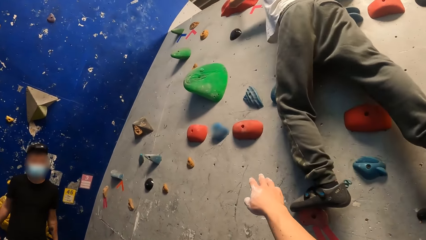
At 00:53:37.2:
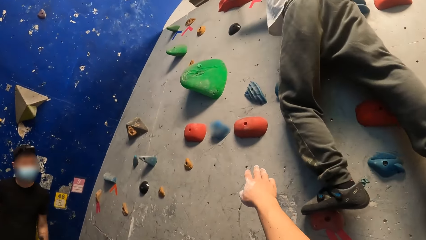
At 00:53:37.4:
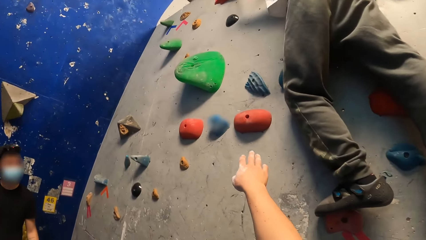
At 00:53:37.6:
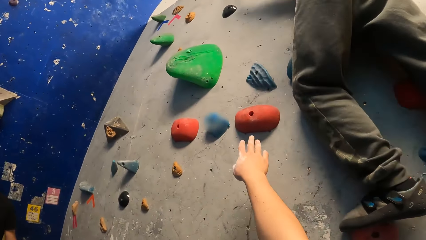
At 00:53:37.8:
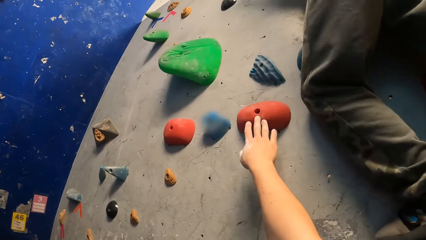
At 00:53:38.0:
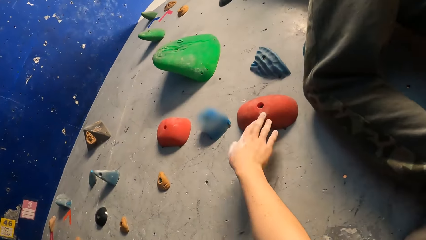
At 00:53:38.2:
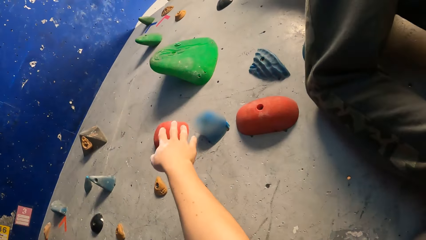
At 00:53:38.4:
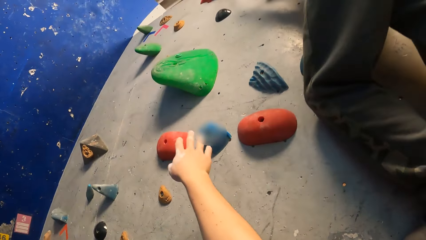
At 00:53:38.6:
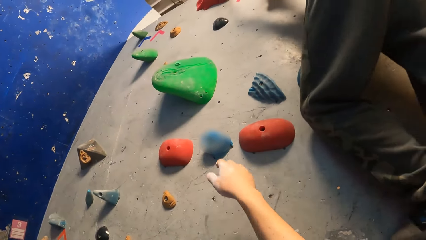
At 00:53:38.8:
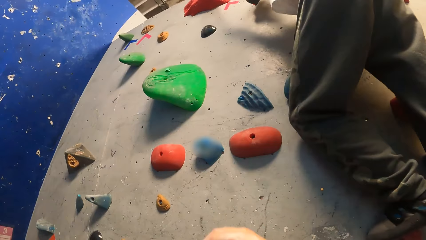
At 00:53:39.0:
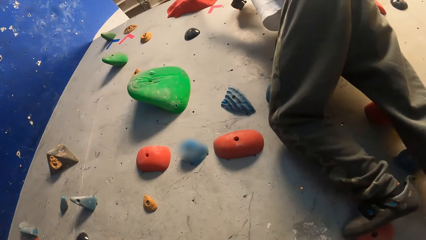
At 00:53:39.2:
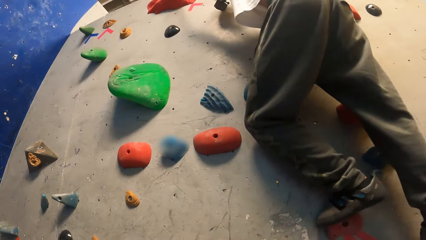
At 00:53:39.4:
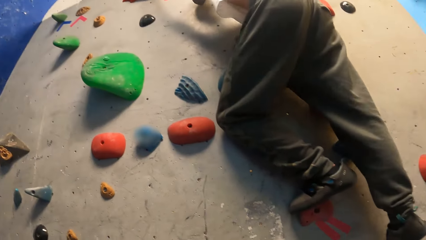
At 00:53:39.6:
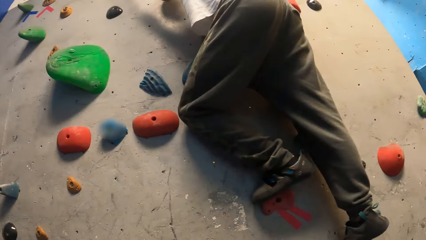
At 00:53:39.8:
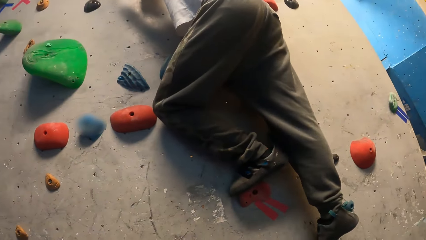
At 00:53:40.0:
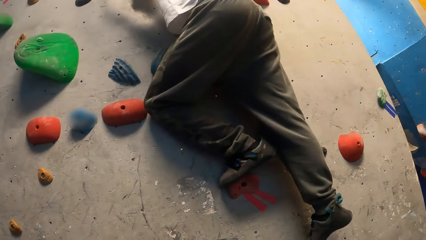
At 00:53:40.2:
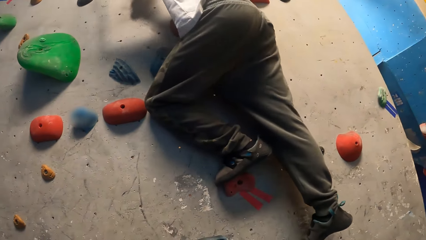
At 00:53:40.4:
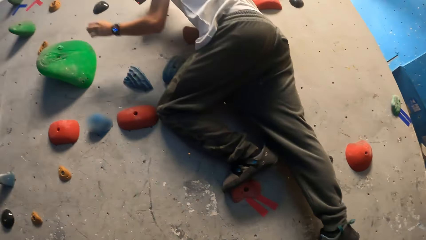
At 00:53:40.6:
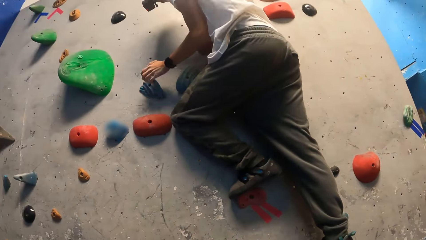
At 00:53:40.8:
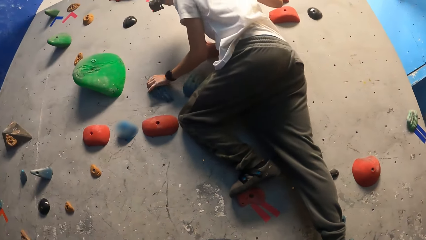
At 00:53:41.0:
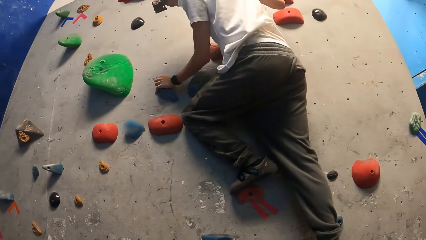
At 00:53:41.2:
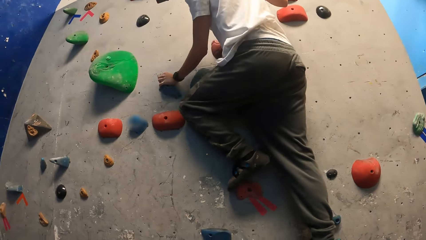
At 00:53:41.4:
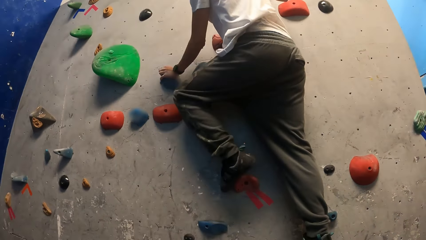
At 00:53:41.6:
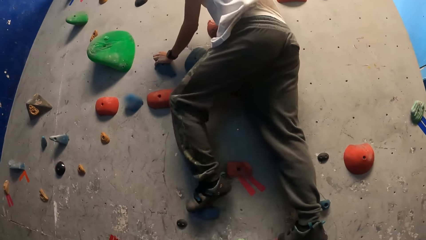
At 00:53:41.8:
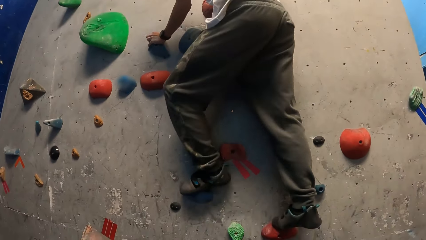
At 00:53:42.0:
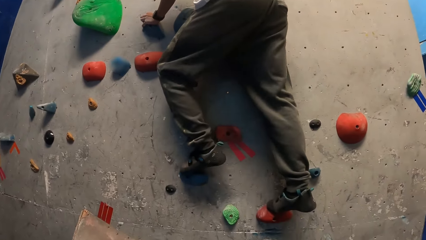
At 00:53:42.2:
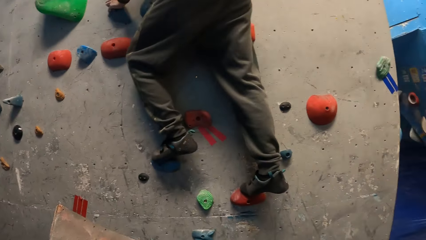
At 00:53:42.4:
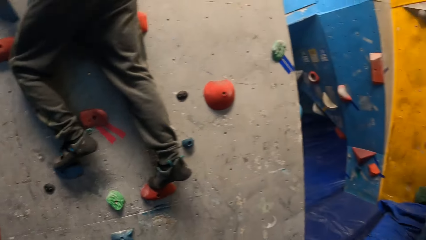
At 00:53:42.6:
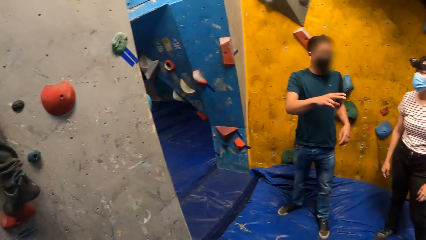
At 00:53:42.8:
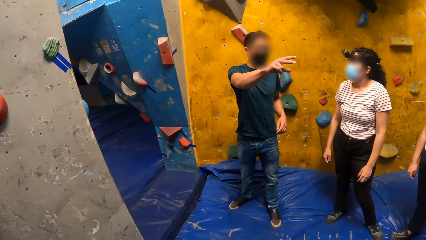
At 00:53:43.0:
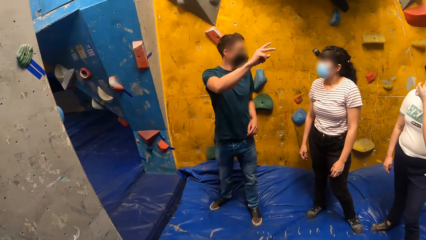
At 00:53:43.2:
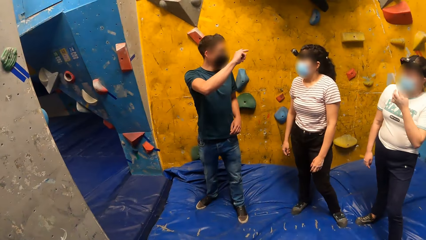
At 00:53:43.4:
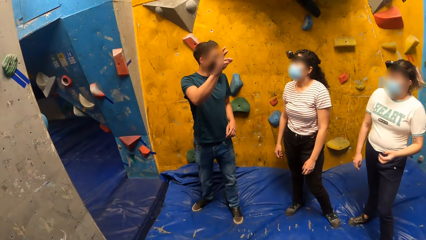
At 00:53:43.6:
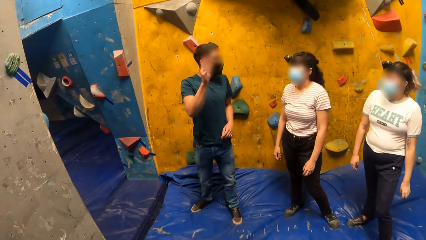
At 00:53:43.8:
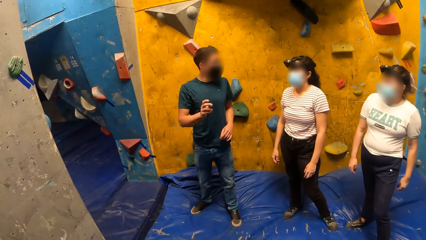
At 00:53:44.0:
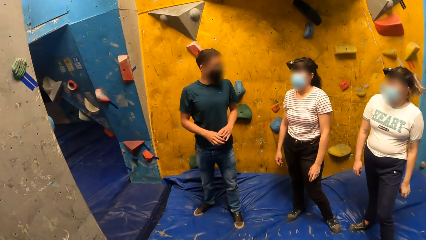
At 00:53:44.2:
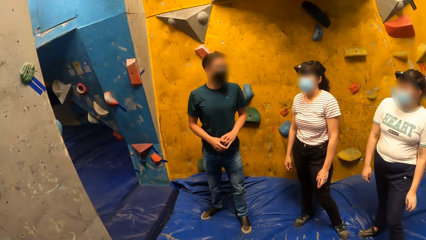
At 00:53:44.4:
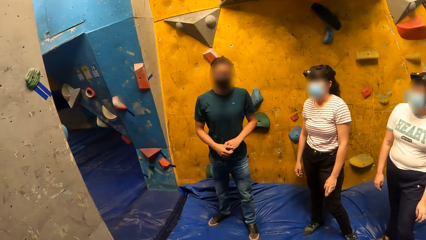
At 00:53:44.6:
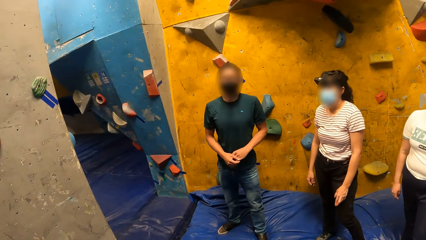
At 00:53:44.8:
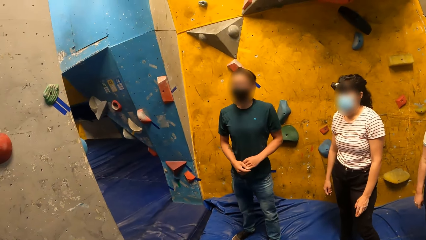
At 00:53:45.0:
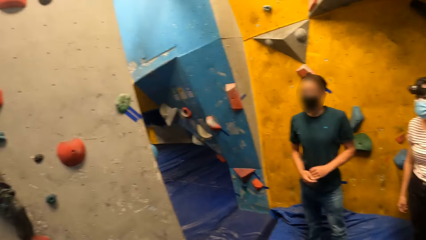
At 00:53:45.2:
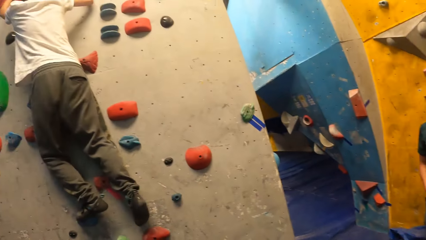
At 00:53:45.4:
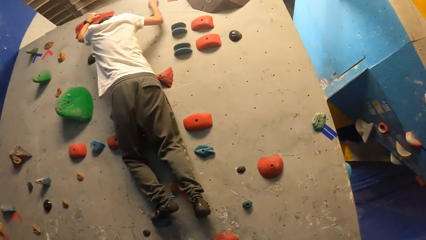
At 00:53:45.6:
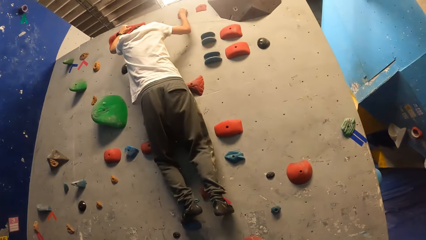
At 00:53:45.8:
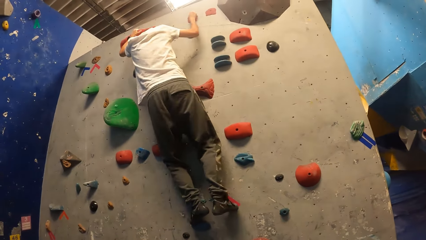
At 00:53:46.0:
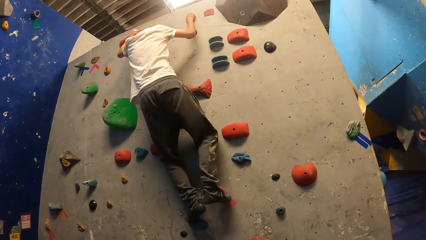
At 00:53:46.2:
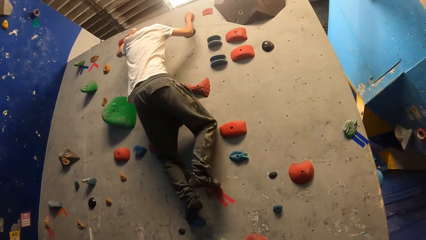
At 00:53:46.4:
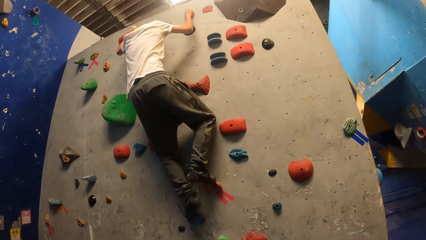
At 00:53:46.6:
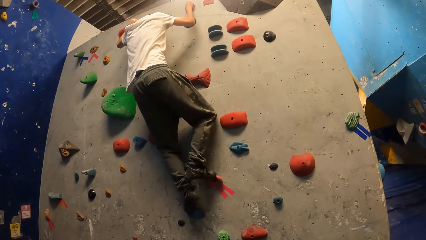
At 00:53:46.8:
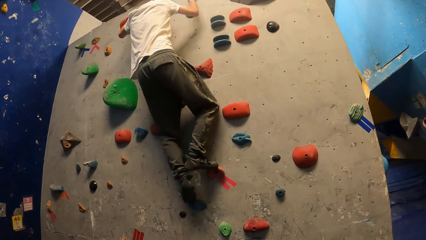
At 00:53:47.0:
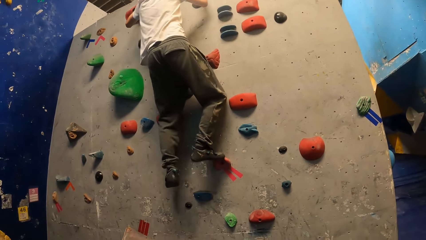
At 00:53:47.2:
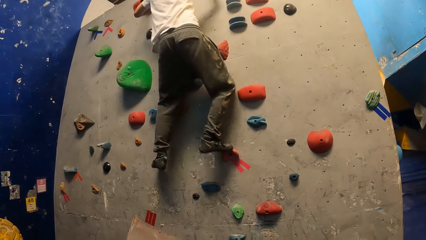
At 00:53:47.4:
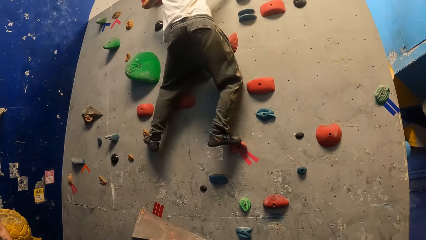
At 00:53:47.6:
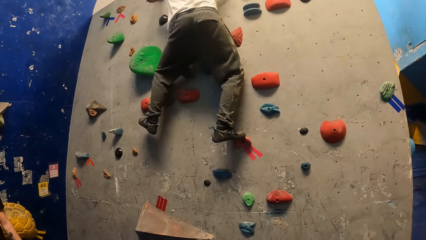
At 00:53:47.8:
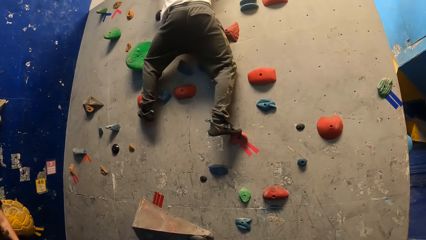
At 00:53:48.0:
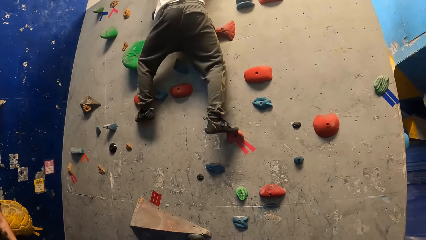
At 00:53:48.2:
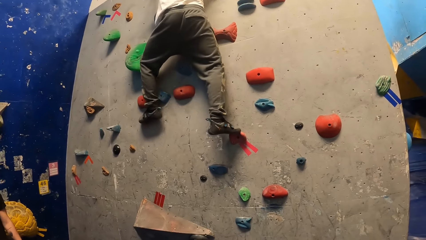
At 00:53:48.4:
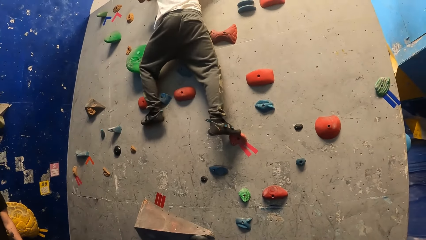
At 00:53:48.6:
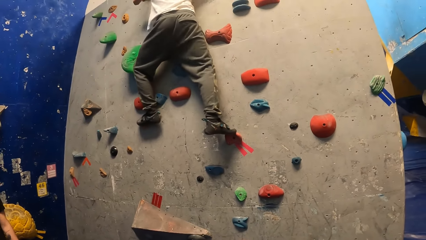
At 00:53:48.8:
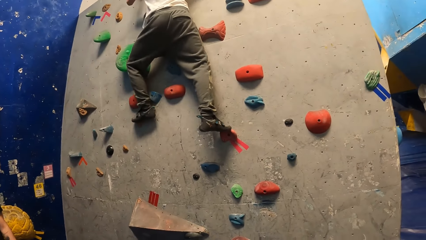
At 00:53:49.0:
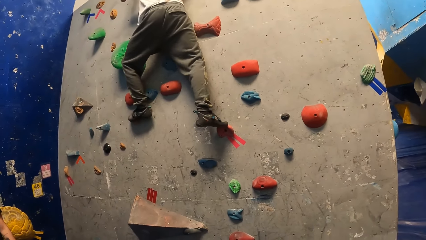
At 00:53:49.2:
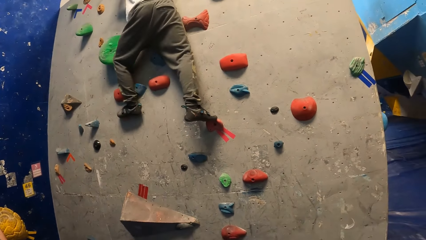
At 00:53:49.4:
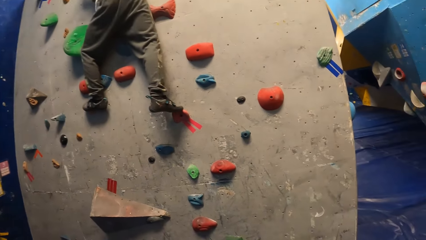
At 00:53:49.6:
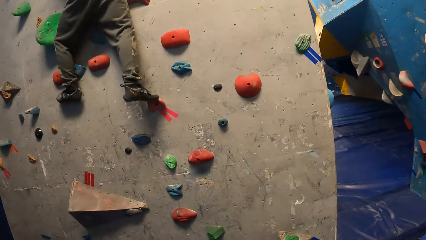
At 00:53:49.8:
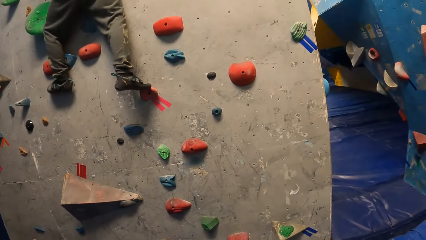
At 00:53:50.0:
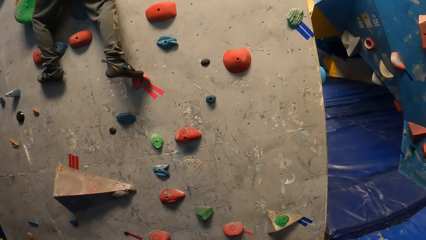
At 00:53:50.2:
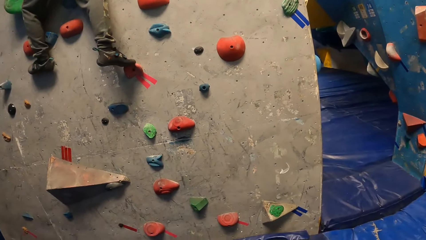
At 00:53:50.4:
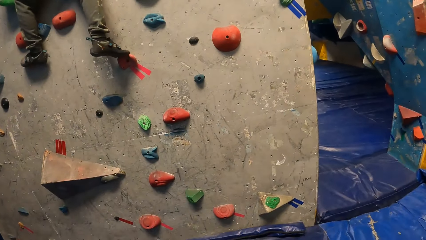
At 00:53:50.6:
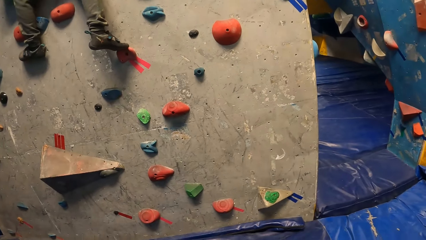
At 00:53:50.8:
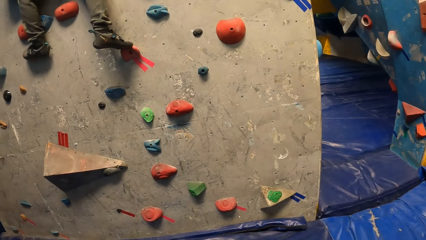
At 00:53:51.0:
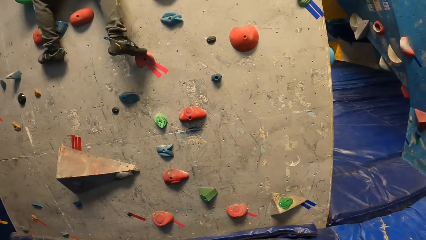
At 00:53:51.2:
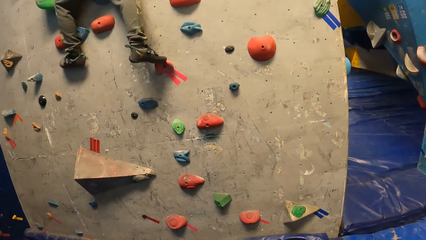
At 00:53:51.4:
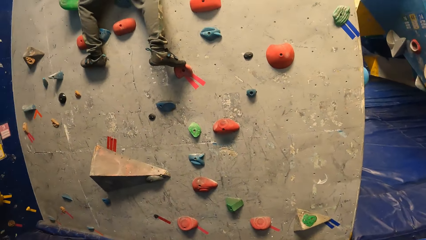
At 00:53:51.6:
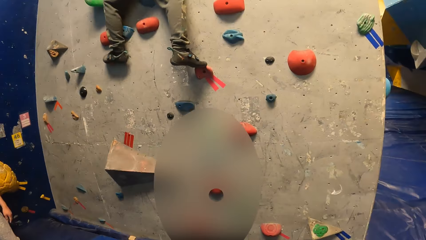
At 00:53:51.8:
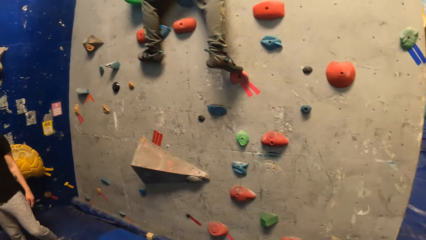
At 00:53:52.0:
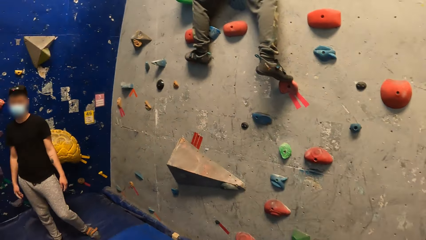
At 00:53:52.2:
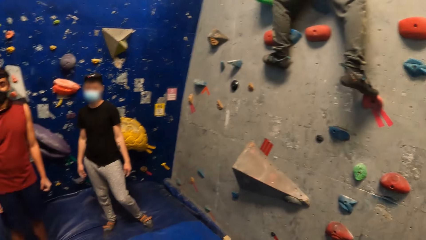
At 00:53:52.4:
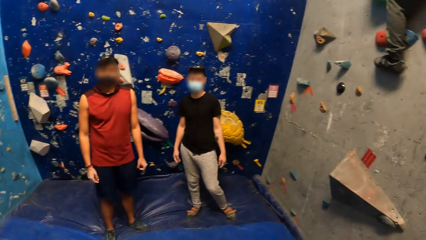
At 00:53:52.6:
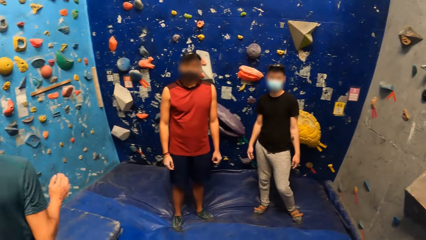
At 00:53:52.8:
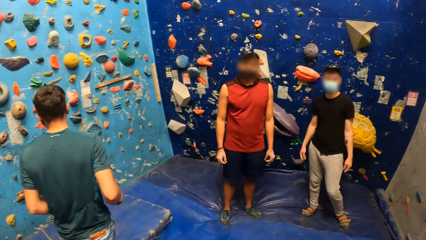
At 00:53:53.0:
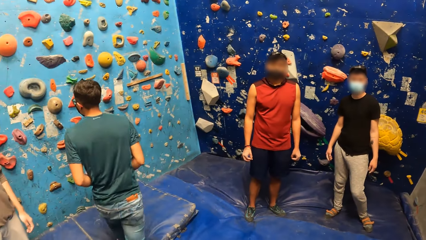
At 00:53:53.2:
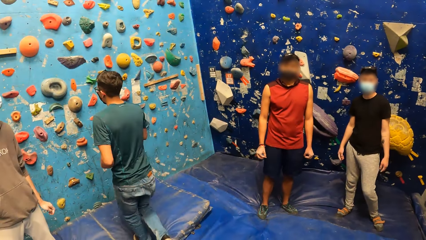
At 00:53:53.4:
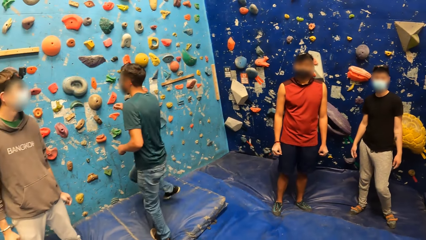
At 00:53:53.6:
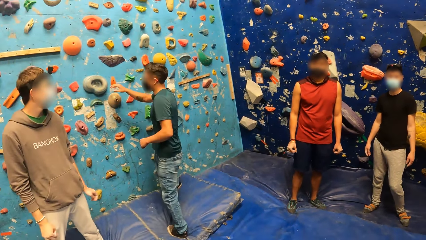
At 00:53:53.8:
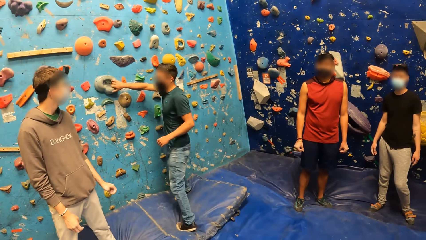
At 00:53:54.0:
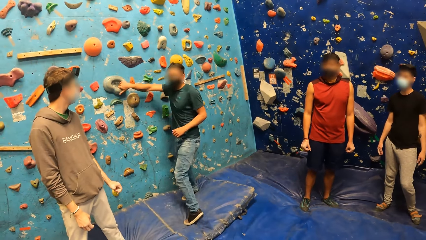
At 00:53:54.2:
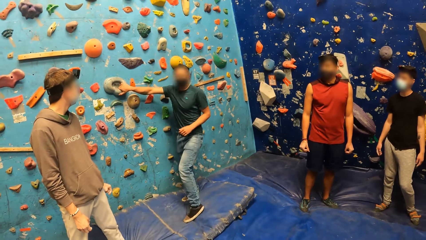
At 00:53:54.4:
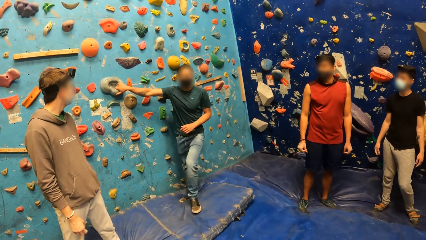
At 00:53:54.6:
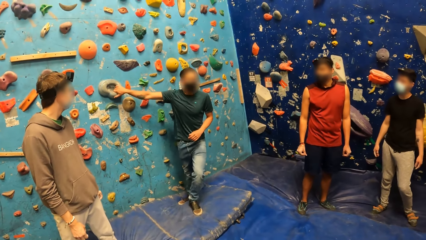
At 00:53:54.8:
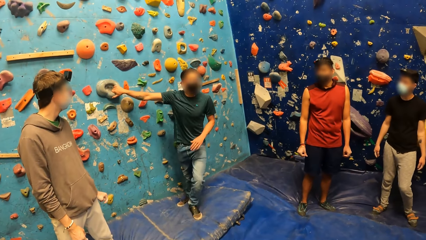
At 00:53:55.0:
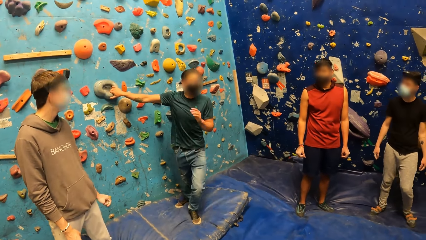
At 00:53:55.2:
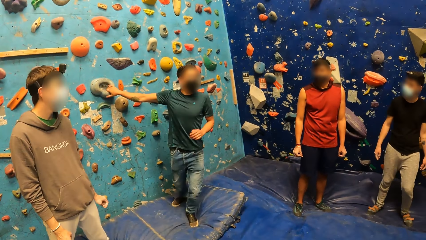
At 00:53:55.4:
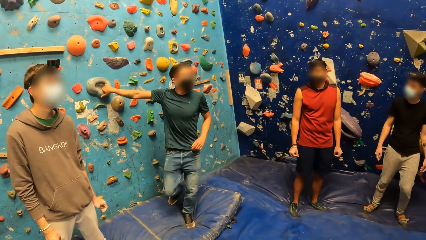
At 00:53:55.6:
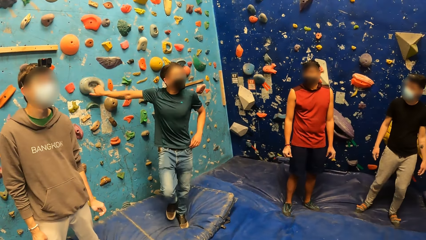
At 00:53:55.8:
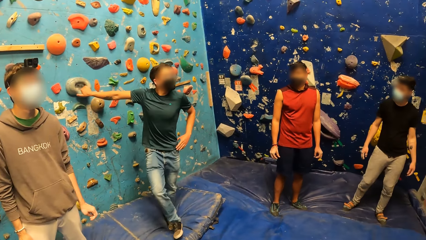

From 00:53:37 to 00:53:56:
The camera wearer places his right hand on a climbing hold. He places his right hand on a climbing hold again. He looks around. A man places his right hand on a climbing hold.
